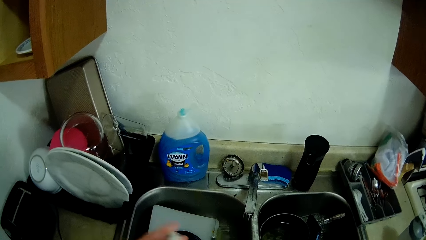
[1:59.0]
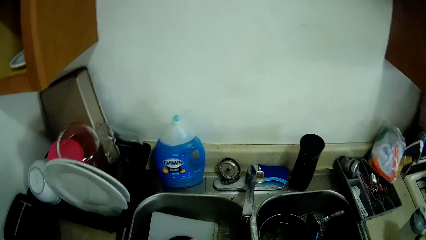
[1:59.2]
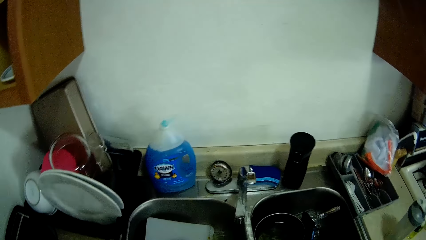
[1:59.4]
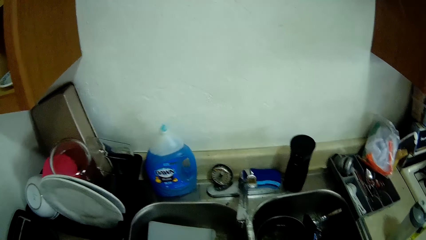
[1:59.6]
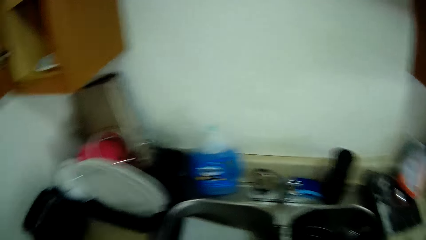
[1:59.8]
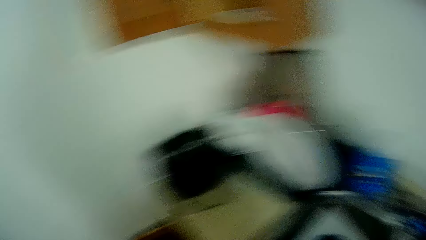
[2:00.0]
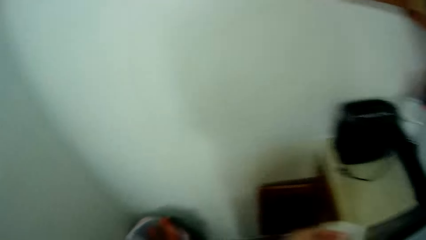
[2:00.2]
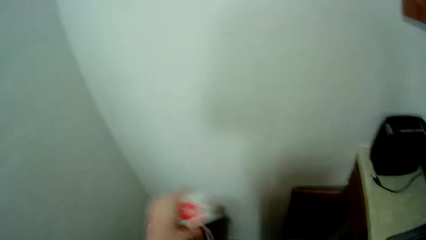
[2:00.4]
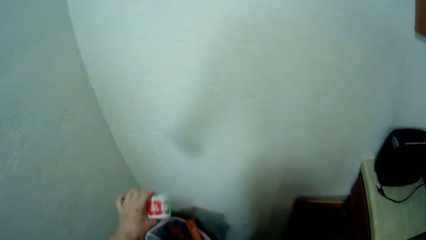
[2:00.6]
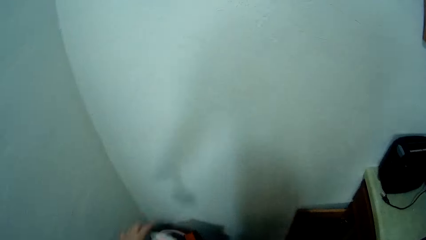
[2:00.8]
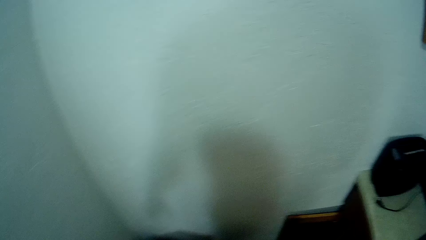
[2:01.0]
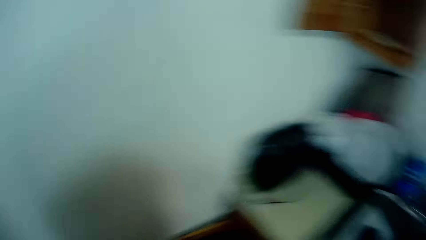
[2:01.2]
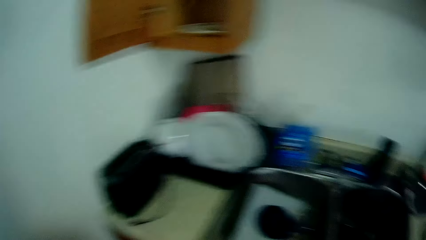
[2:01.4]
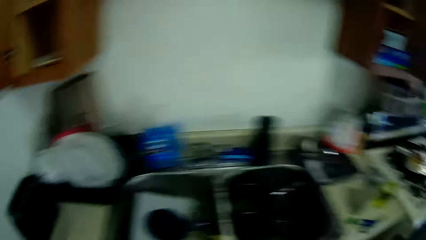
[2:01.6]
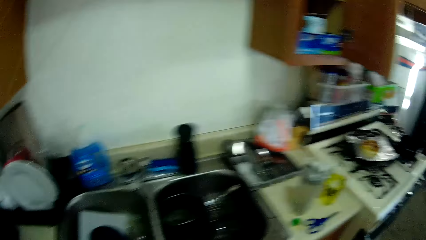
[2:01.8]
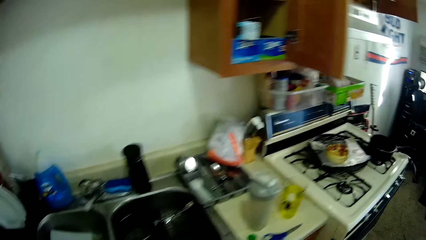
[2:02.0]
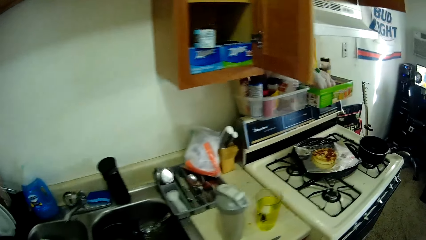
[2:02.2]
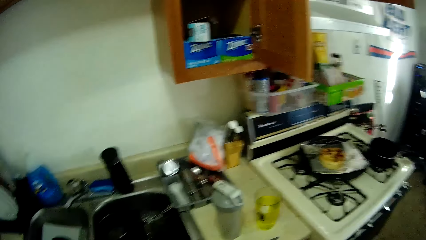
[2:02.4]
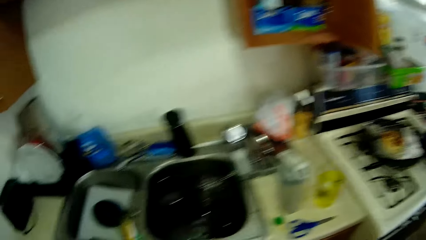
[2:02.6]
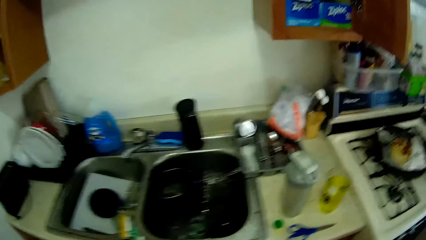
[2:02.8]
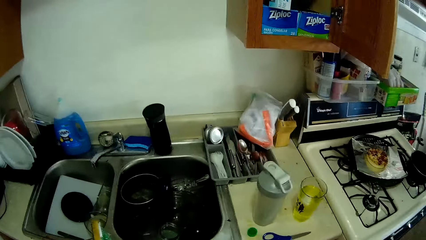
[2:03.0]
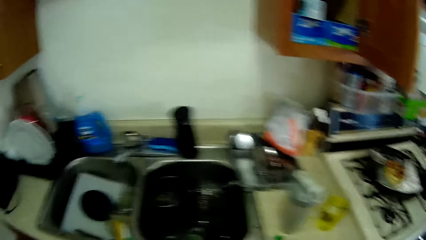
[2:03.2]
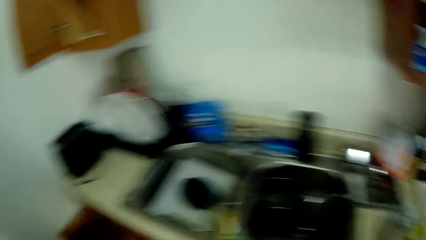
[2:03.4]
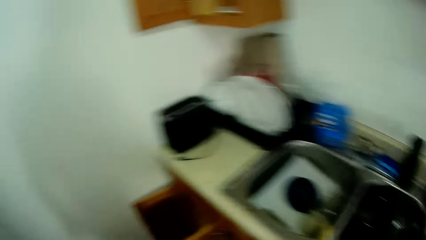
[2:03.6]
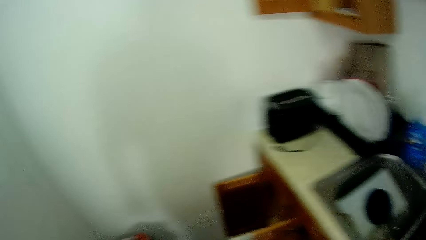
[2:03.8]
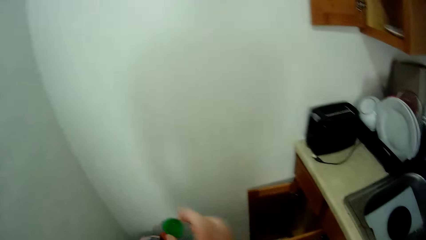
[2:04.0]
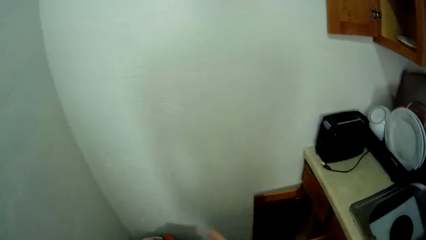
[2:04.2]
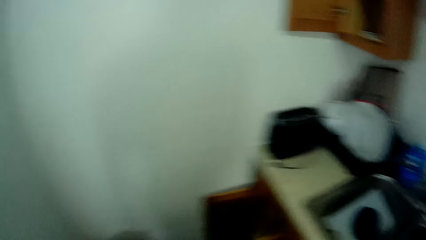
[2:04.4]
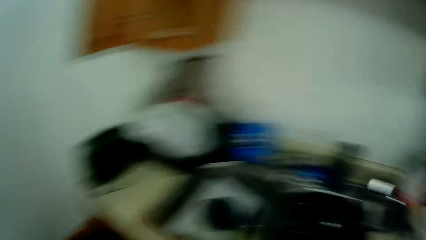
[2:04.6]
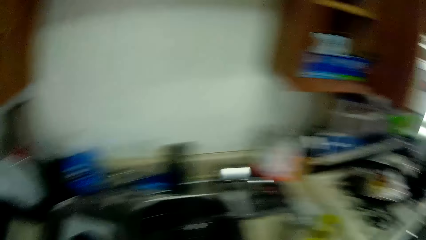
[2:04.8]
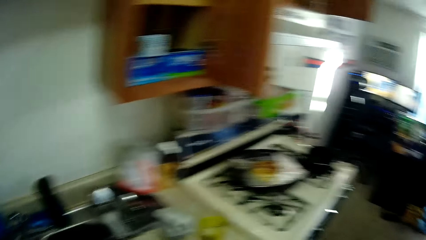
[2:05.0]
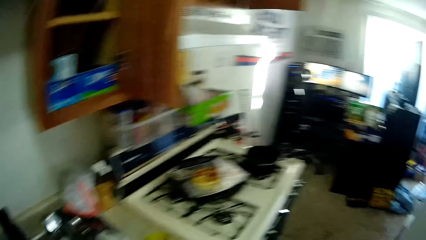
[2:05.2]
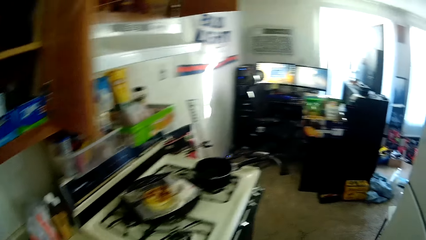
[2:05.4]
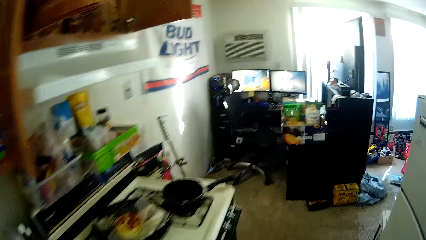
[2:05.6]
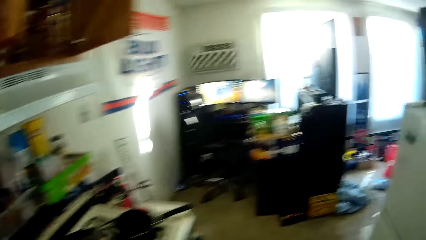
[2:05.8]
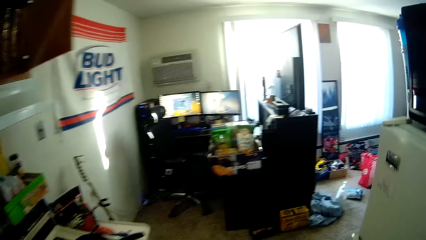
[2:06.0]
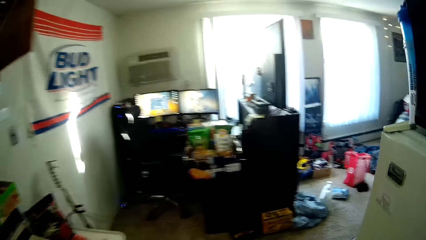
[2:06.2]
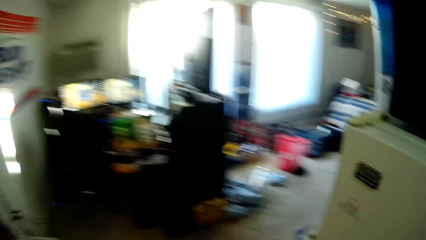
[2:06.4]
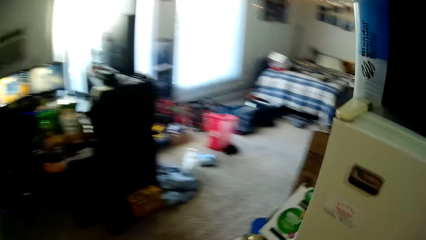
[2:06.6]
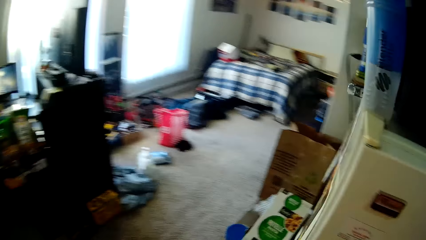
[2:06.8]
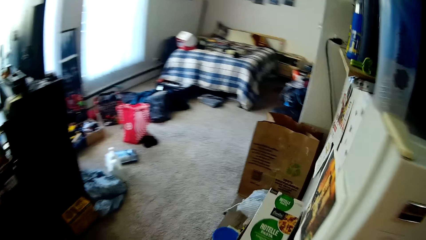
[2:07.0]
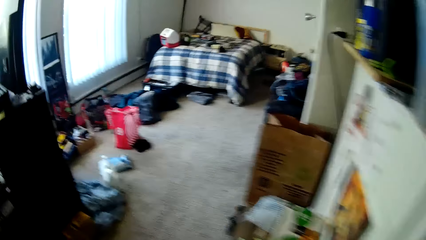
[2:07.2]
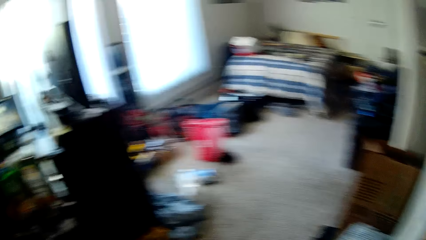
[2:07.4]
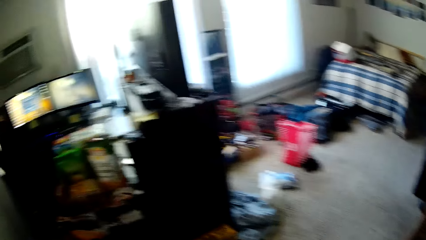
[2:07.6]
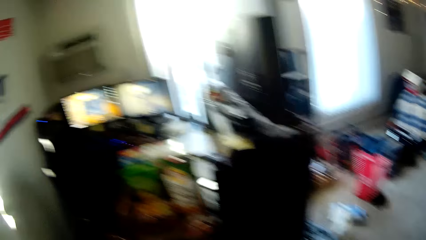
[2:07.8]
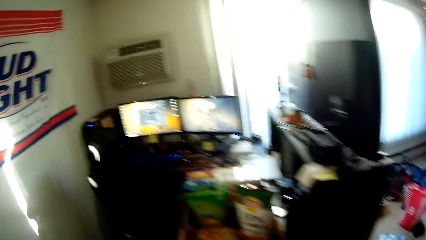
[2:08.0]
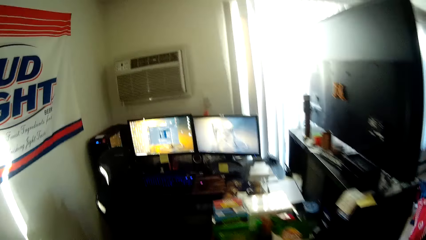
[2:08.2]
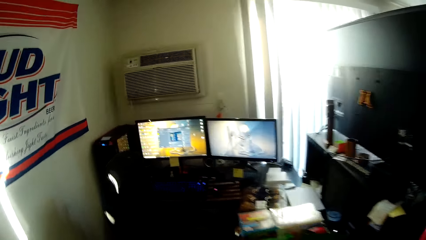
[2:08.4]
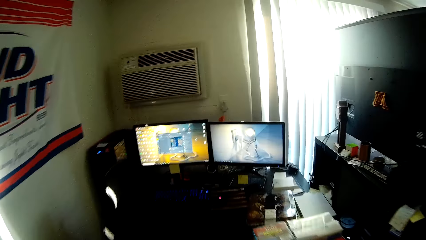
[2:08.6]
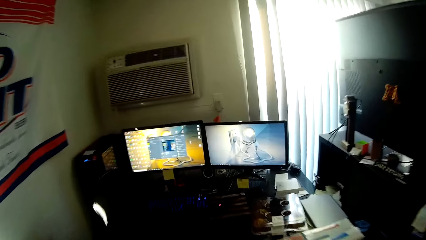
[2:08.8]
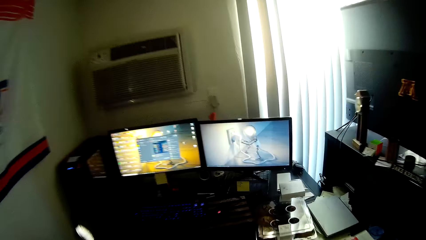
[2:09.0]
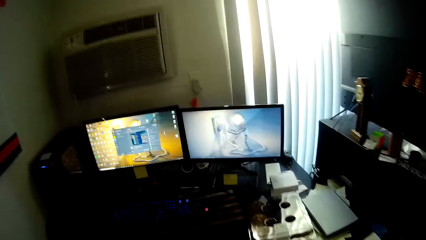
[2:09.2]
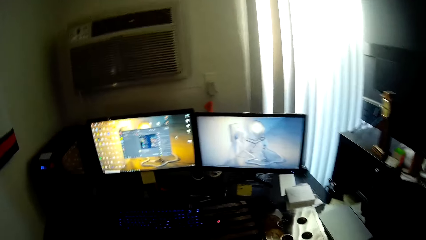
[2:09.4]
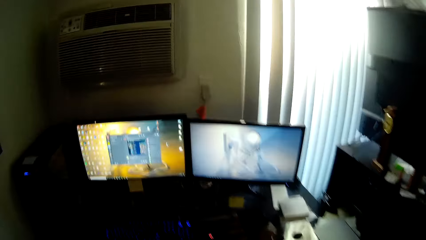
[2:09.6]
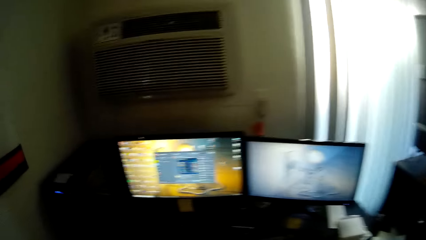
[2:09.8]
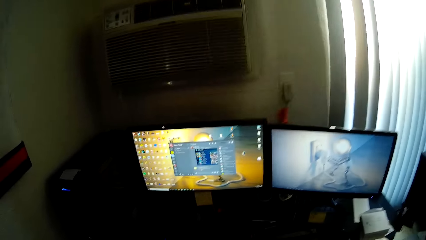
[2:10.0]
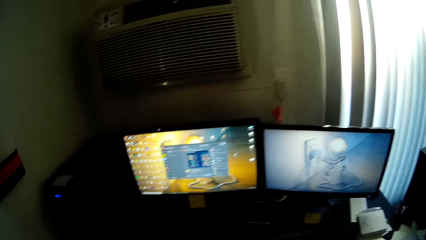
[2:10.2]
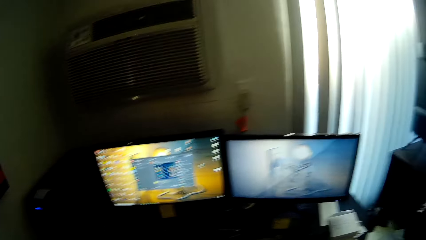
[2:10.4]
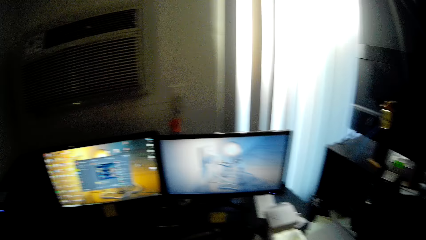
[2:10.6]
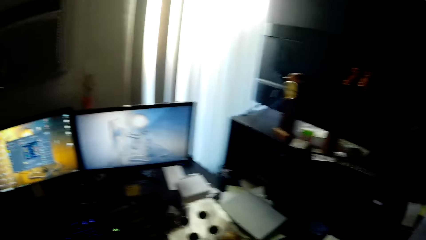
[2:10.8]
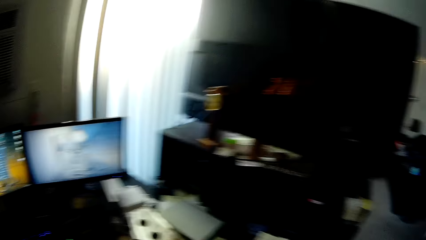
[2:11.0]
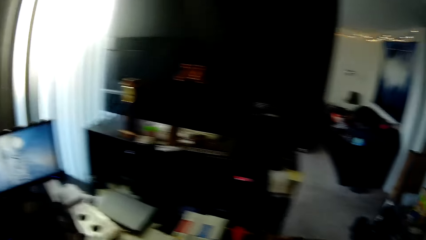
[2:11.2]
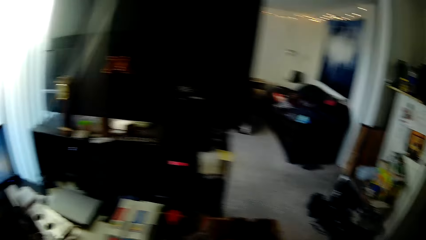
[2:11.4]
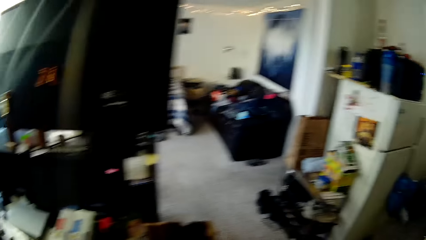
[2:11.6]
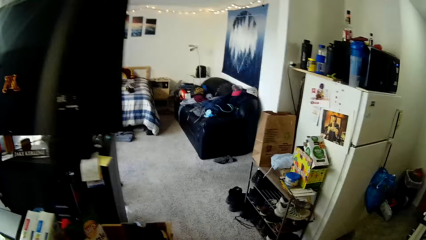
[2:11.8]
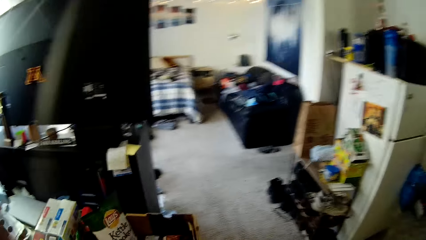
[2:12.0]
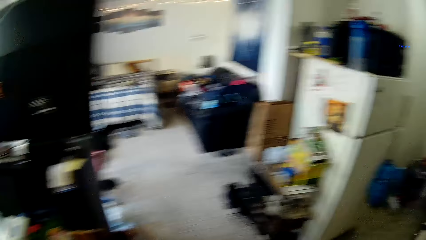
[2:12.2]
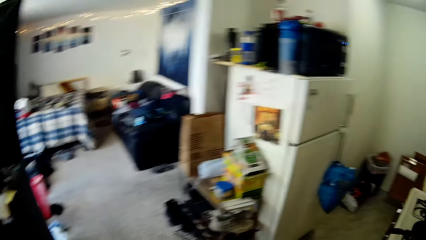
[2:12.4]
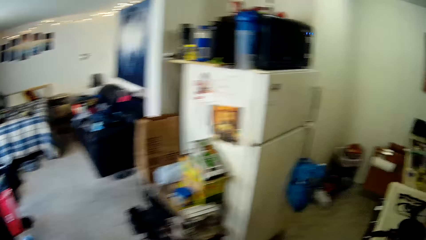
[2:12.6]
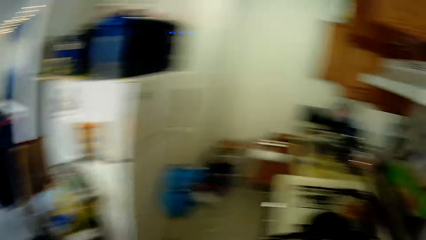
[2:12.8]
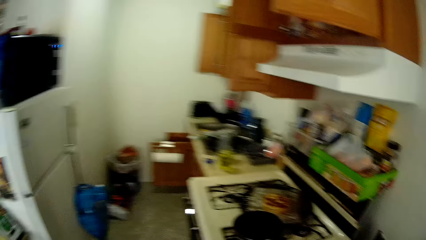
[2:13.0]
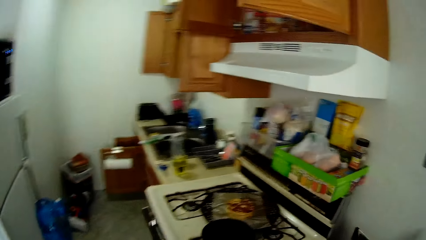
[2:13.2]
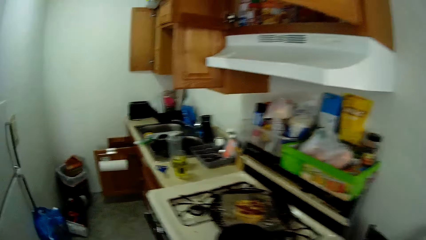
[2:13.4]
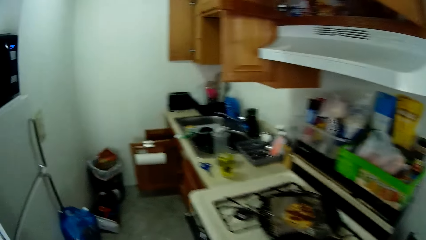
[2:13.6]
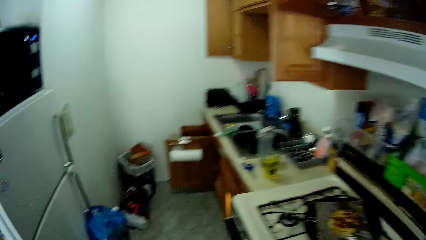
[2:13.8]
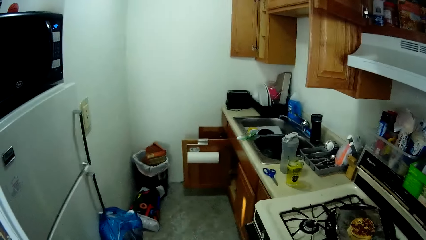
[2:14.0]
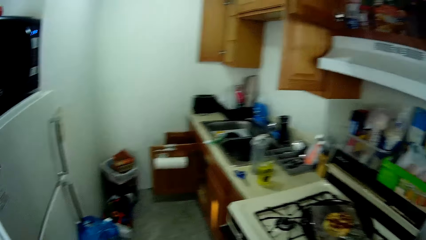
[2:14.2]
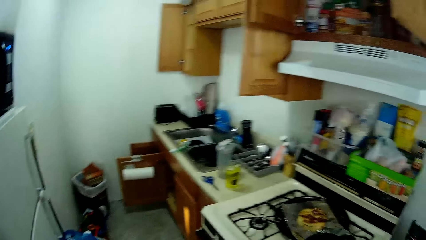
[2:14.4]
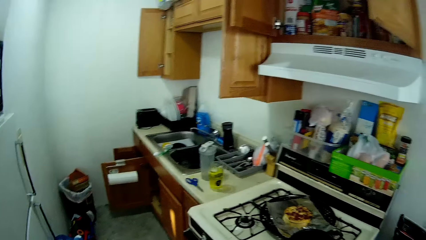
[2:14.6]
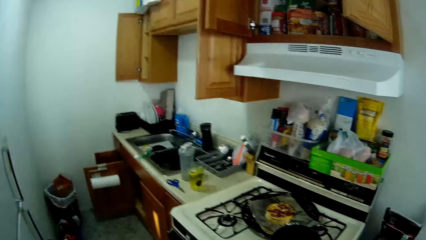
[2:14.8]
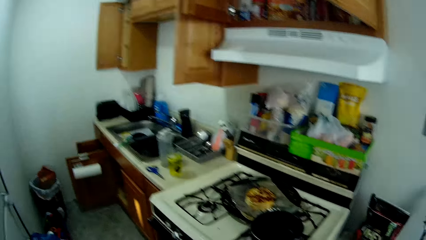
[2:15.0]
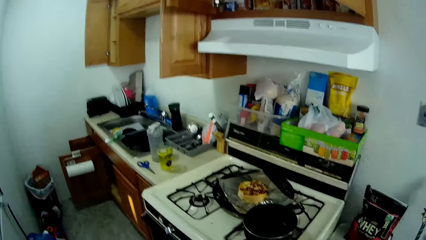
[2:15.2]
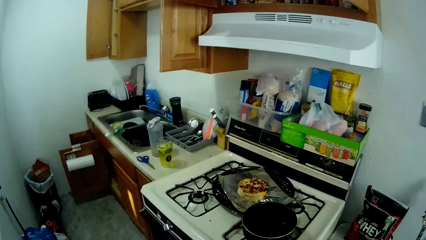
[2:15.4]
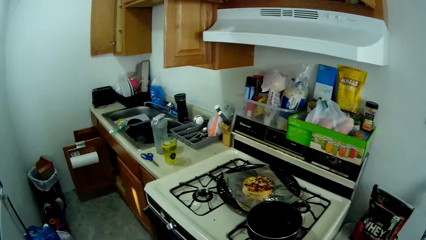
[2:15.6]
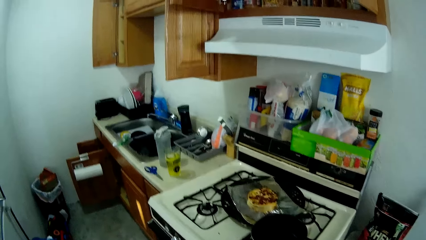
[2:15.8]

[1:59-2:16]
The camera wearer throws a container into a bin on the floor with her left hand. She throws a green container into the bin on the floor with her right hand. She walks to the computer desk. She turns around. She looks around.
